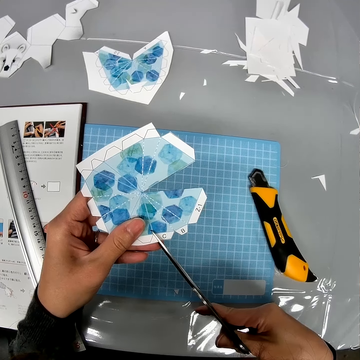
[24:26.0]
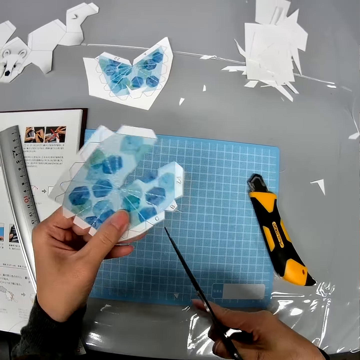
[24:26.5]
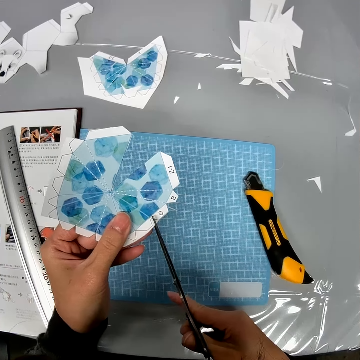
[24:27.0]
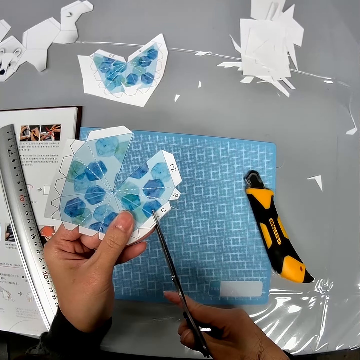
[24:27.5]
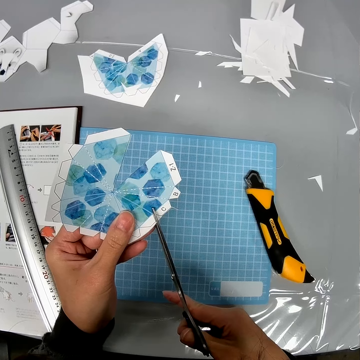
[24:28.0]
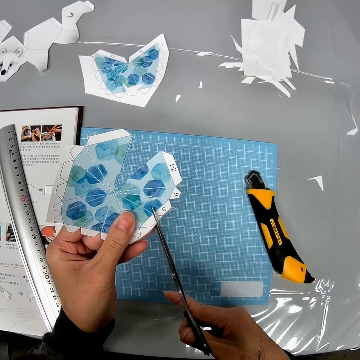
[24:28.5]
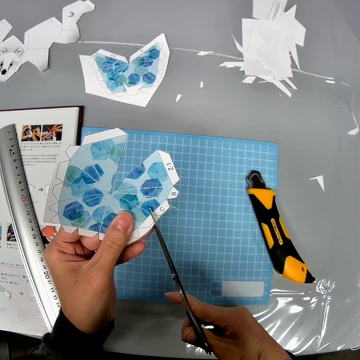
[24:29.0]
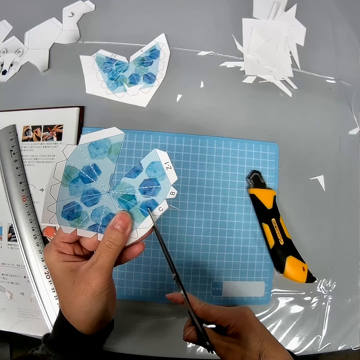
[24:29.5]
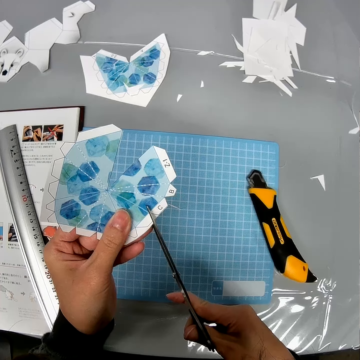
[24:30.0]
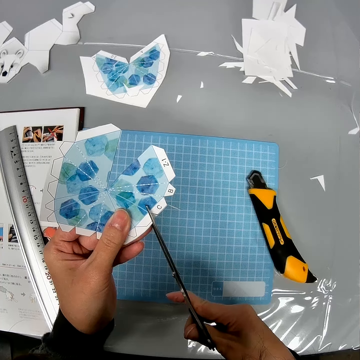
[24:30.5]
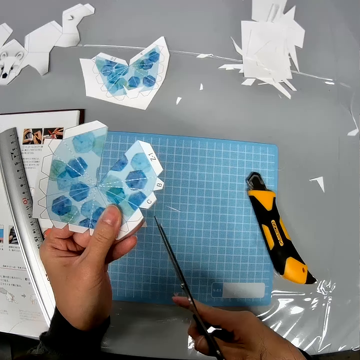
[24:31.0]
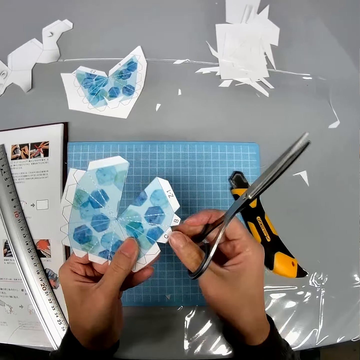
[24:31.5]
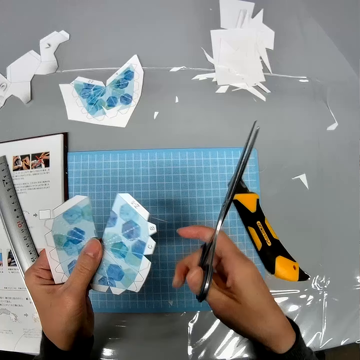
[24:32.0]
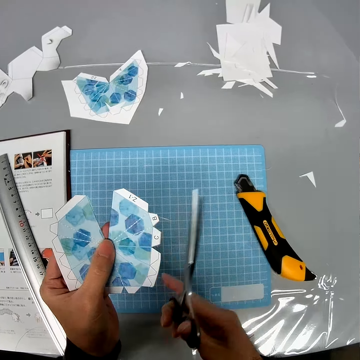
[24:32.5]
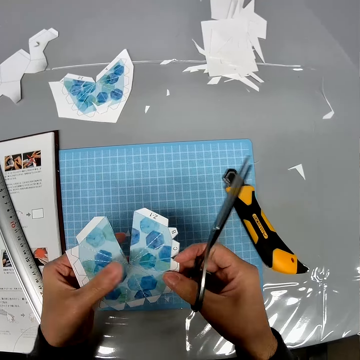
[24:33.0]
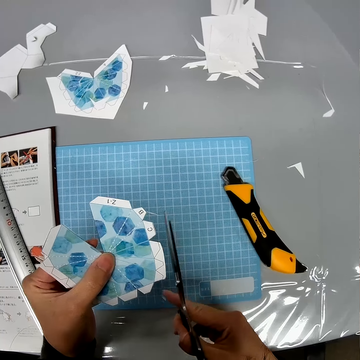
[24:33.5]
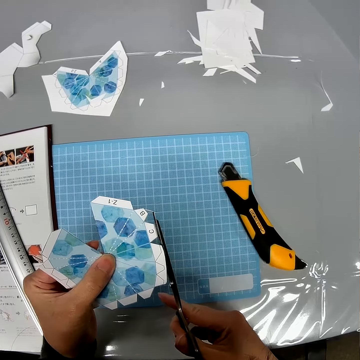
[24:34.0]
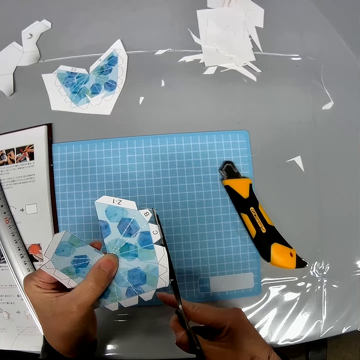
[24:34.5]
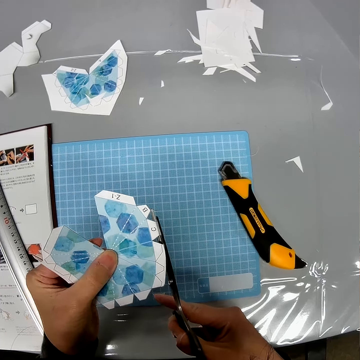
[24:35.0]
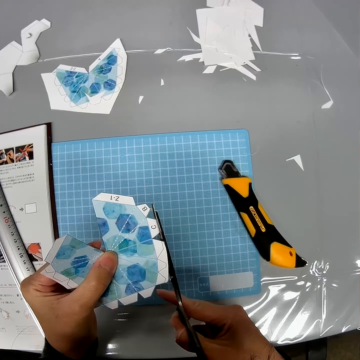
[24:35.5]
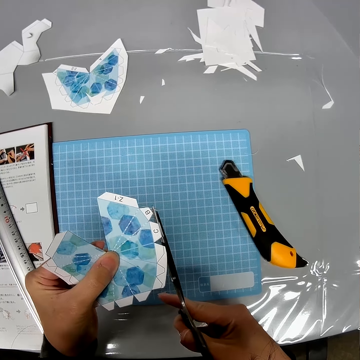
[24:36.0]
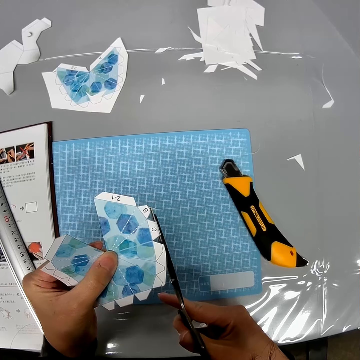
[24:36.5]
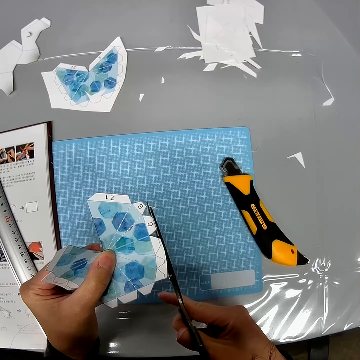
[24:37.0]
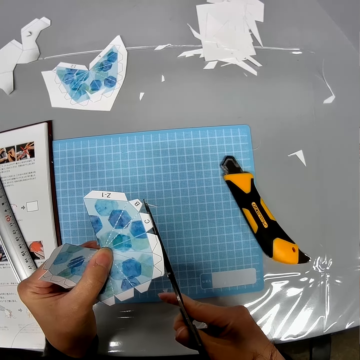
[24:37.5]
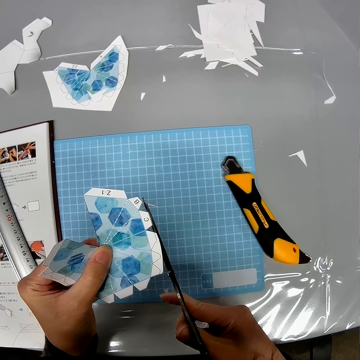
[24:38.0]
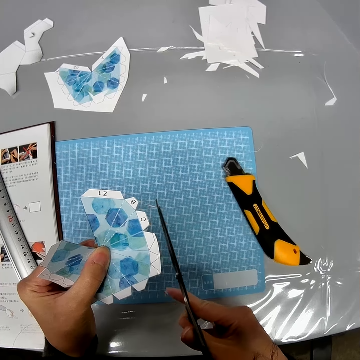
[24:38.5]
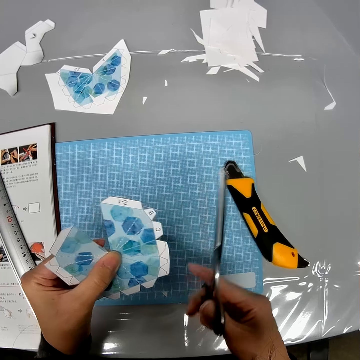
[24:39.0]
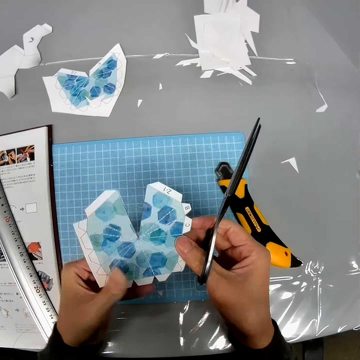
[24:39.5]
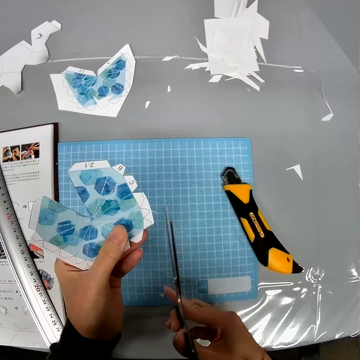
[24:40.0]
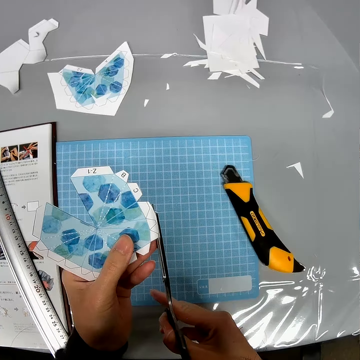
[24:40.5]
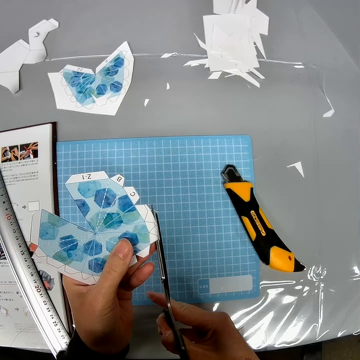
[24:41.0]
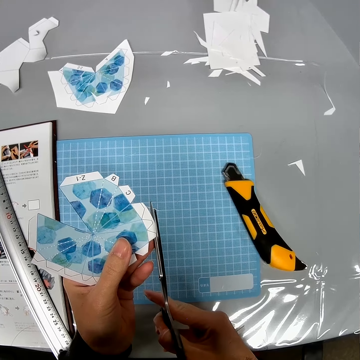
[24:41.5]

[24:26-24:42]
The camera wearer drops a piece of paper. They cut the paper using scissors.

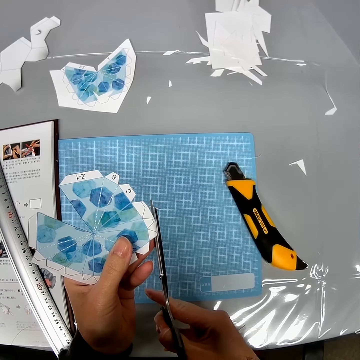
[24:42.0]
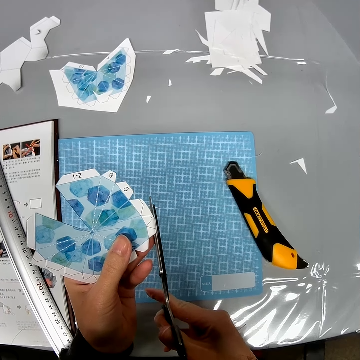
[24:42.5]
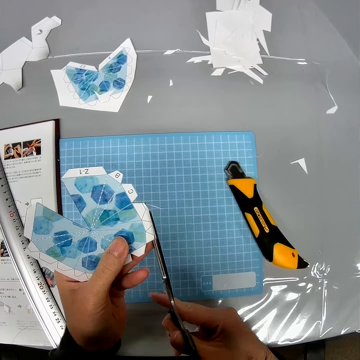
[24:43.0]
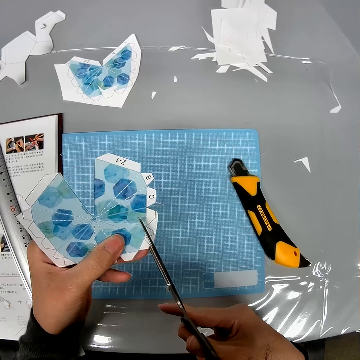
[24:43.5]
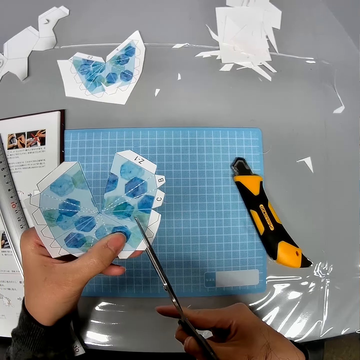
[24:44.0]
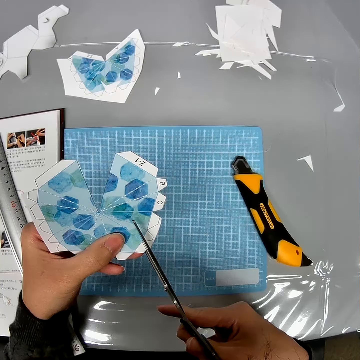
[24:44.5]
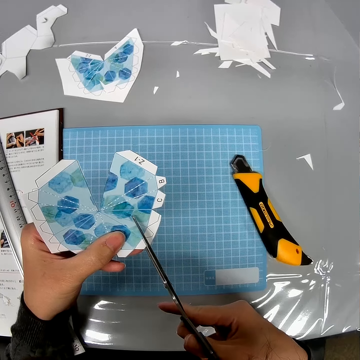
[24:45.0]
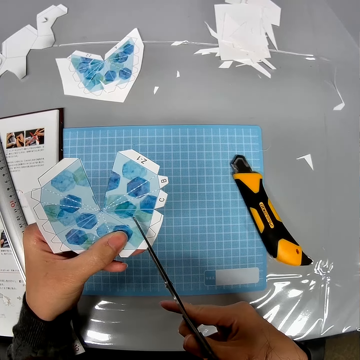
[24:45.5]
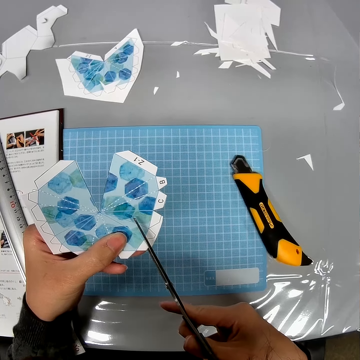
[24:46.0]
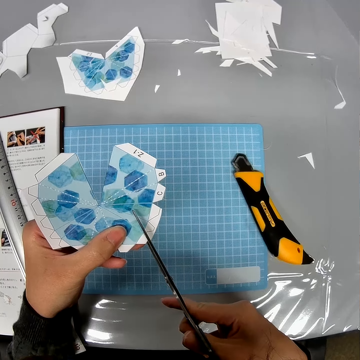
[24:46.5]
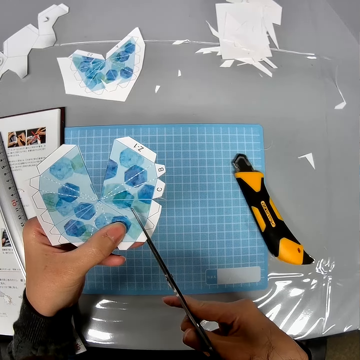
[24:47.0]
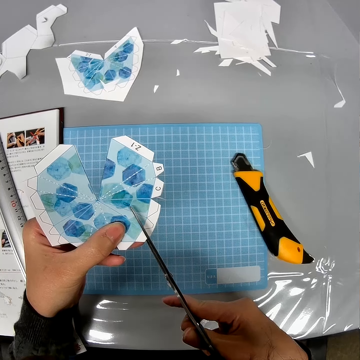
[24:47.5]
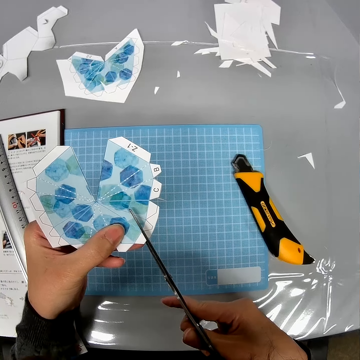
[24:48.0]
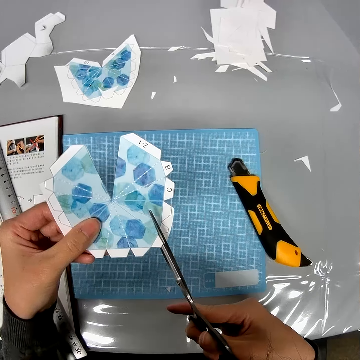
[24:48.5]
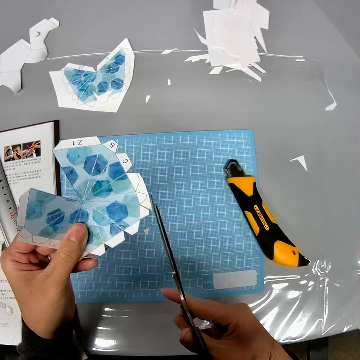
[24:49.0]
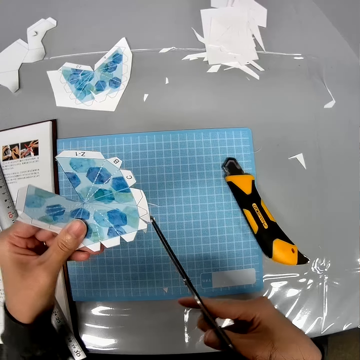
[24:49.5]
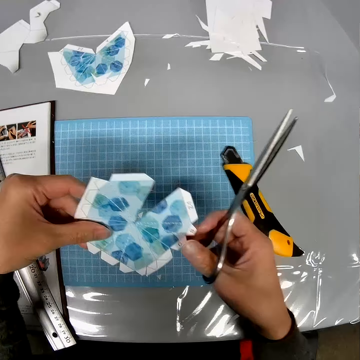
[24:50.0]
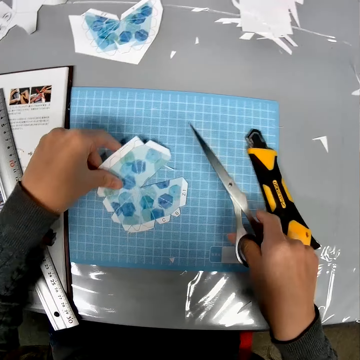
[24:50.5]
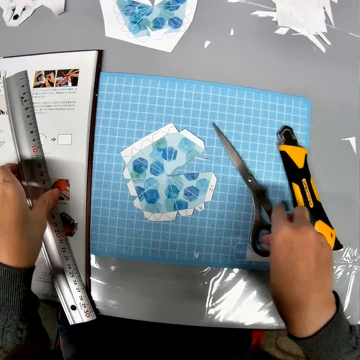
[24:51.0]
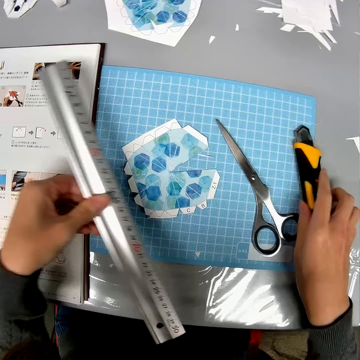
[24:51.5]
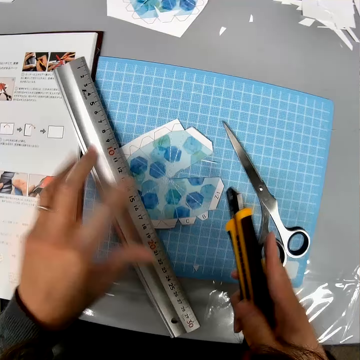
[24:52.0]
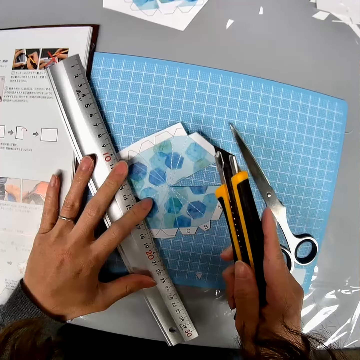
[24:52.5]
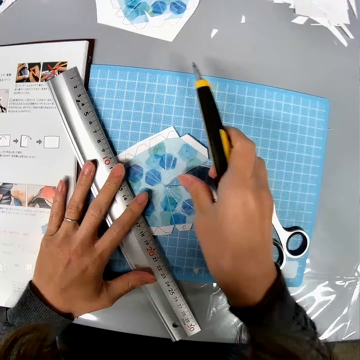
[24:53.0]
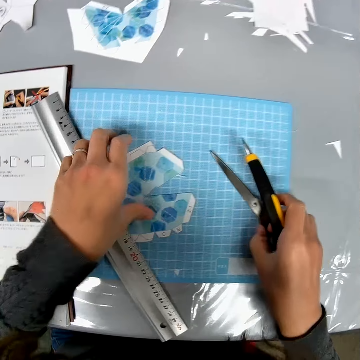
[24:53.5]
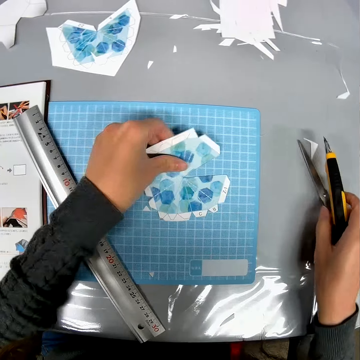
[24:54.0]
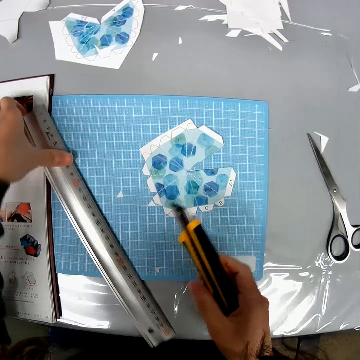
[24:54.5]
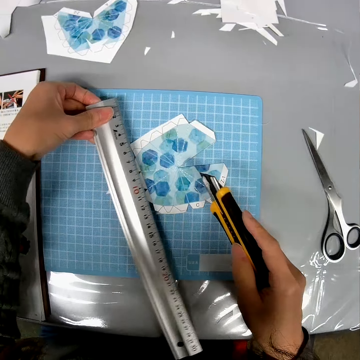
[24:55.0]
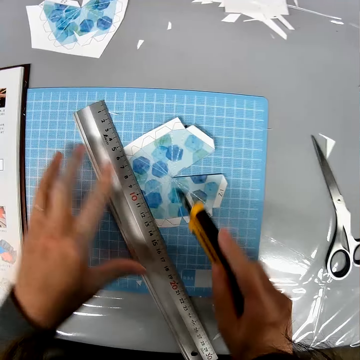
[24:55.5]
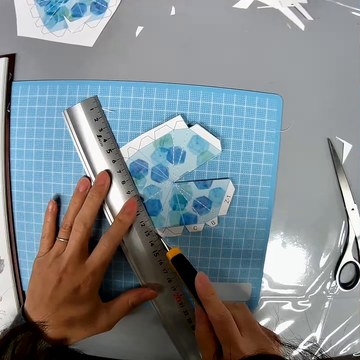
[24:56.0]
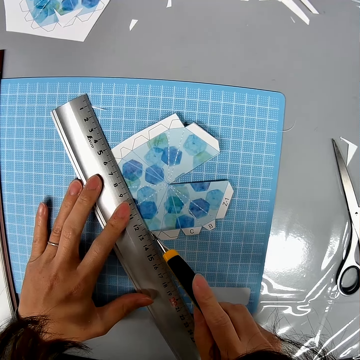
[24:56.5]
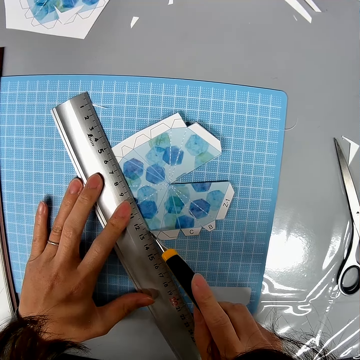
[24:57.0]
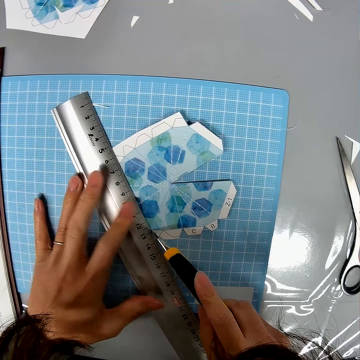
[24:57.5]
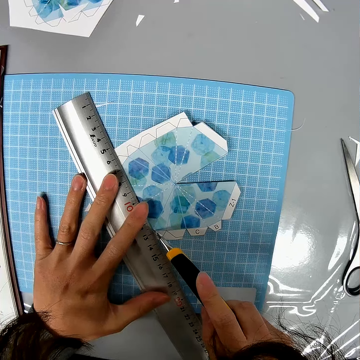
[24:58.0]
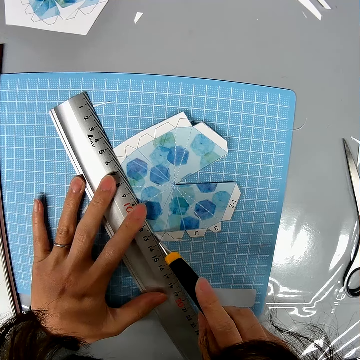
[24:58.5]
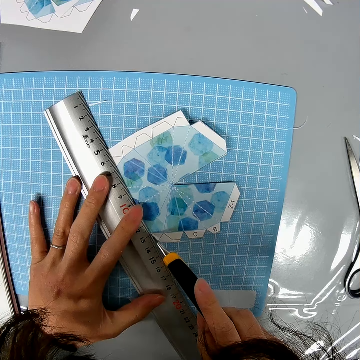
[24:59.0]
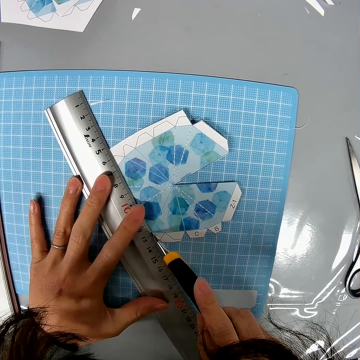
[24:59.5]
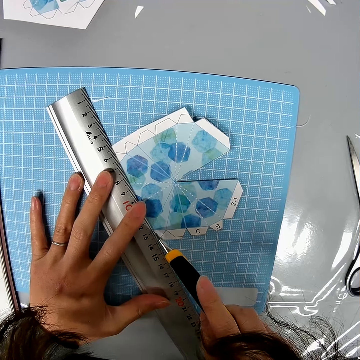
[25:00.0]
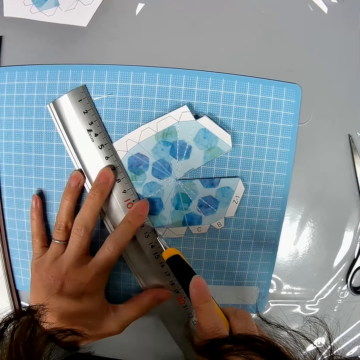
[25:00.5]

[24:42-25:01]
The camera wearer cuts the paper using the scissors. They put the paper on the desk or table, put the scissors on the desk, pick up a ruler, pick up a utility knife or knife cutter, and put the ruler on the paper. They move the scissors and move the paper on the table. They pick up the ruler, put the ruler on the paper, and cut the paper with the knife cutter.
